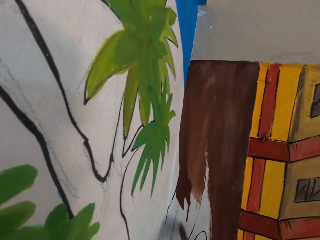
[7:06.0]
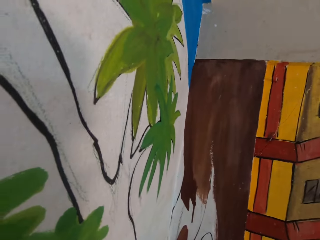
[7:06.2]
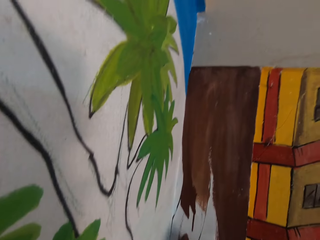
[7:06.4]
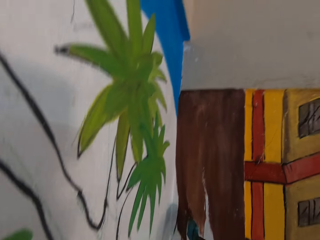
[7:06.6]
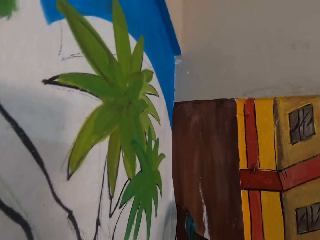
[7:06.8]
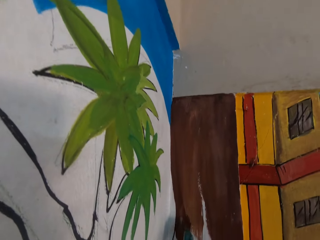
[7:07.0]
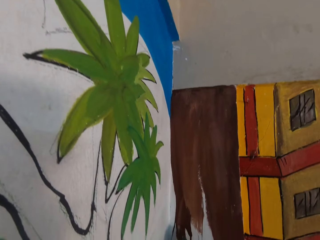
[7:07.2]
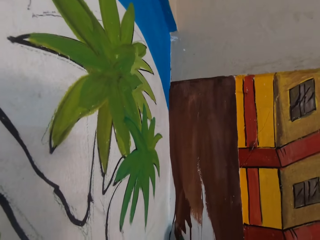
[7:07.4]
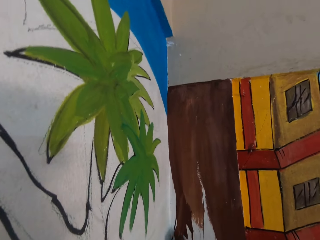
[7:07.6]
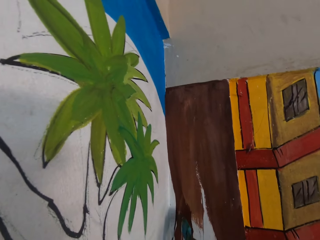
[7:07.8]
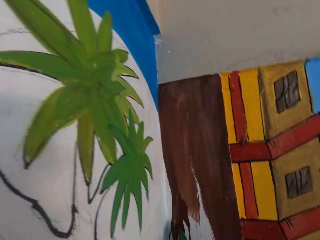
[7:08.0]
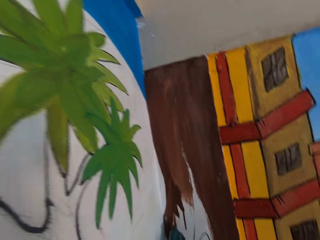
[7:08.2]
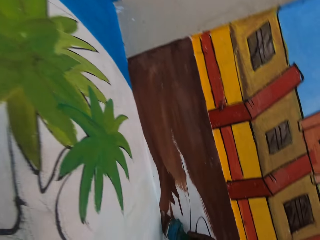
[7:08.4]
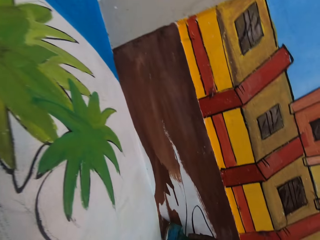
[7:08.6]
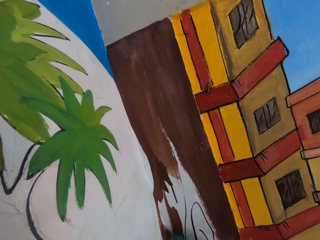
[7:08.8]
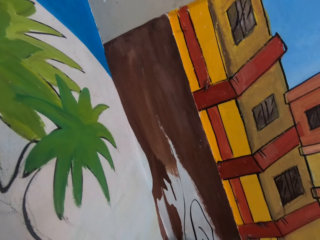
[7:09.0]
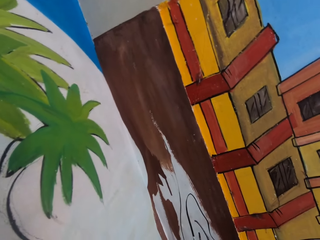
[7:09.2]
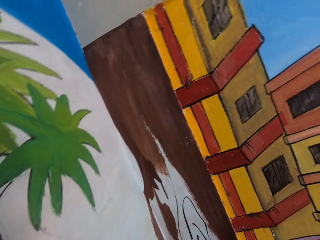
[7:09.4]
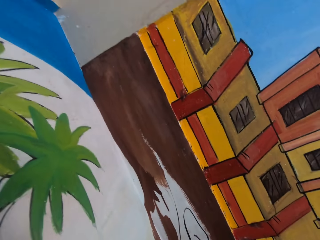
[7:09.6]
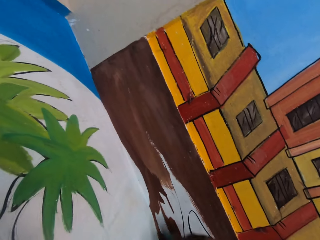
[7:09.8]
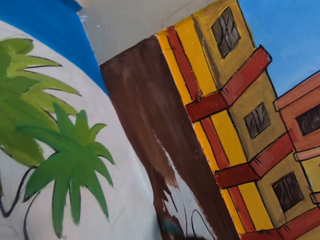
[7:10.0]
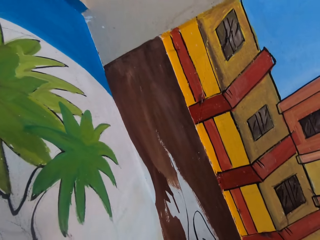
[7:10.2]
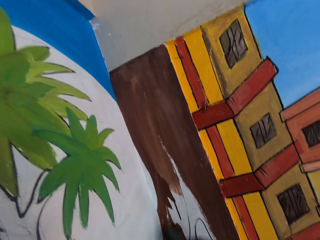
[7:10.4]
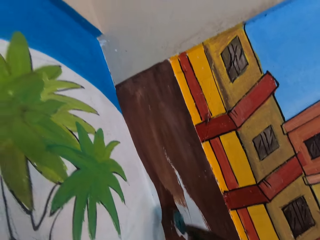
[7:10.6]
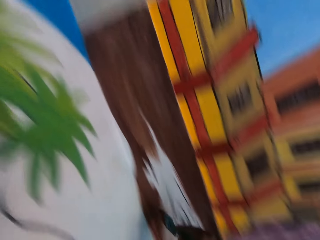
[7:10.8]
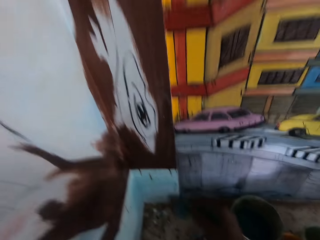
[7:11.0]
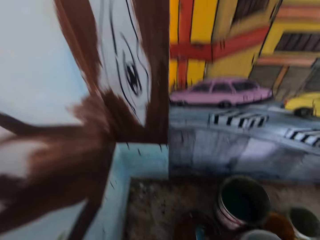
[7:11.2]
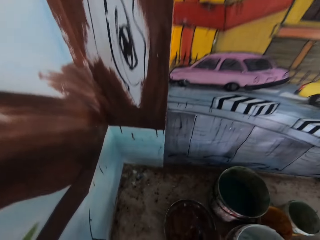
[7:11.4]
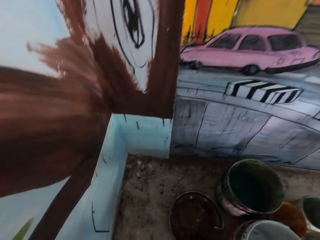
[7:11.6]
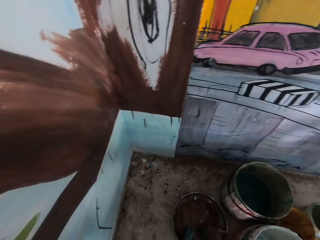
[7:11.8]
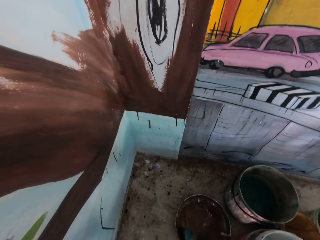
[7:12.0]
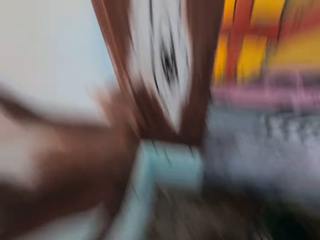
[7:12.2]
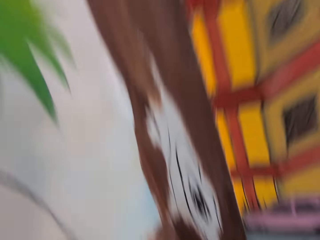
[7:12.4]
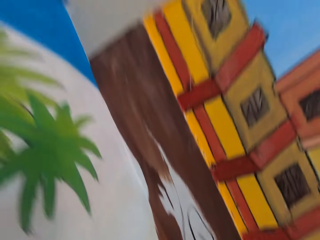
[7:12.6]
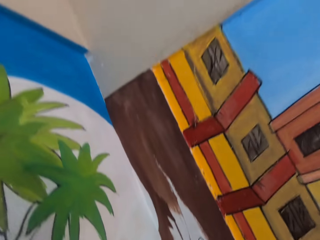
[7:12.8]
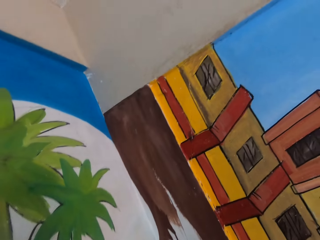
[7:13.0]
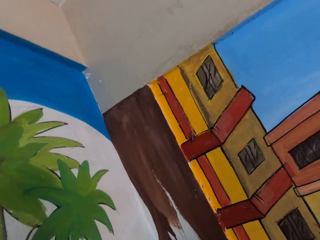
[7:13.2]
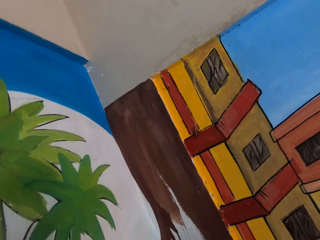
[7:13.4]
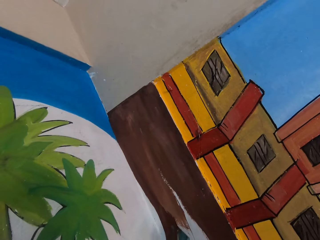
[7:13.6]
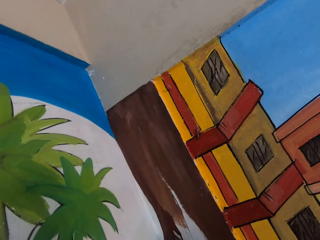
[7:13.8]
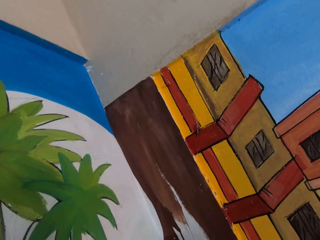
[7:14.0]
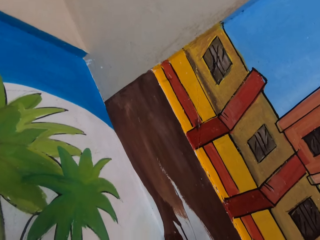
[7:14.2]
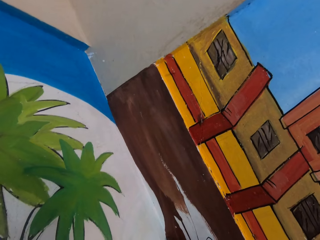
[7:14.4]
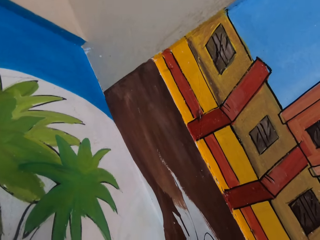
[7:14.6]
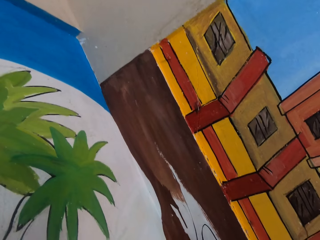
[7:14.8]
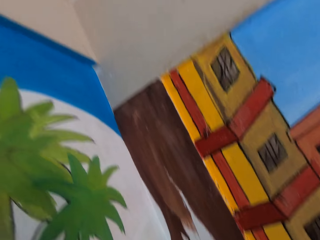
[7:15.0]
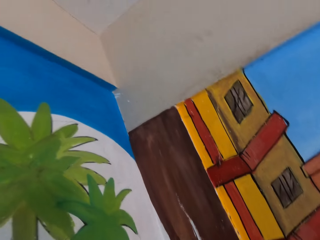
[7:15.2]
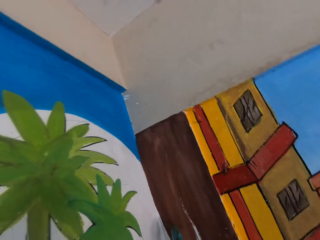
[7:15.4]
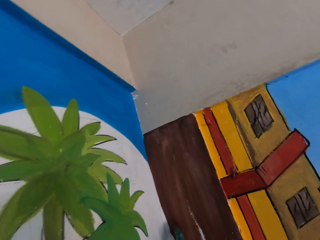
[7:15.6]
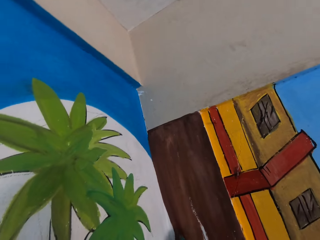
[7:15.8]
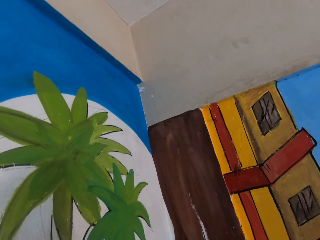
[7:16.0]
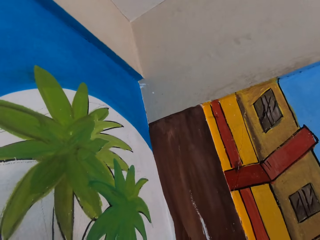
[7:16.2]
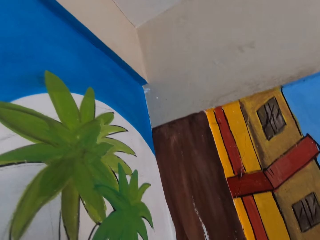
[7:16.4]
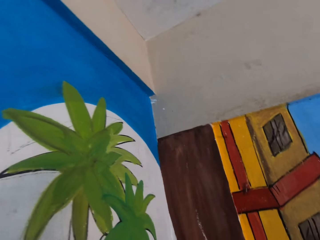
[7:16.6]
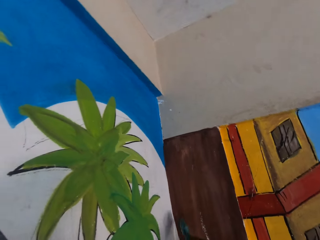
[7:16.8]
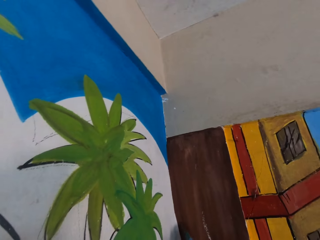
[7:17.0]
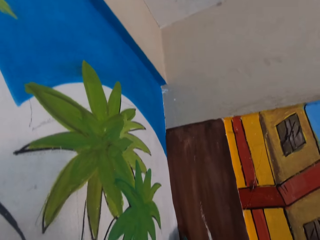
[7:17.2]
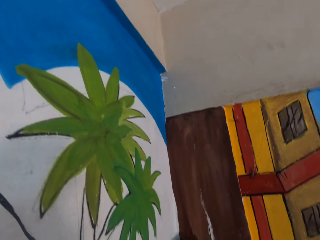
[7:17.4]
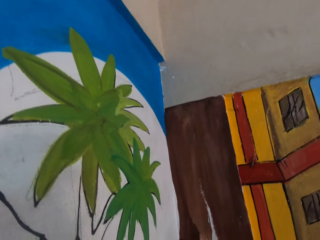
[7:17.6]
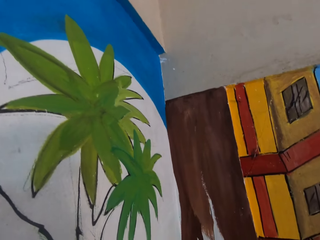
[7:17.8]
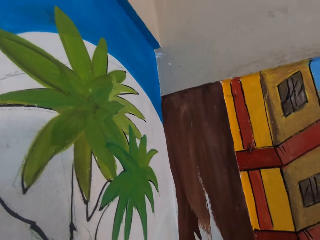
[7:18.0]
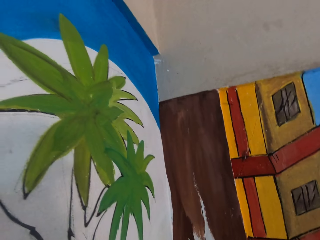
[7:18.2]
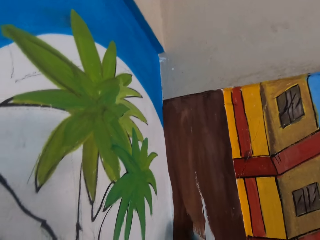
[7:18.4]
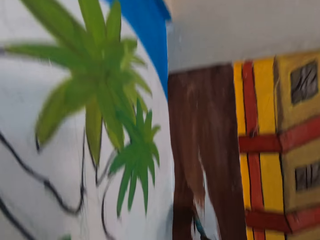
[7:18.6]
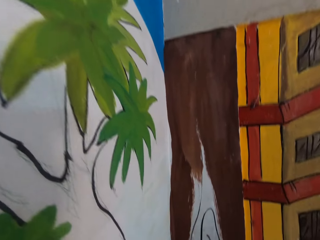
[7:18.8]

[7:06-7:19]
The camera wearer paints an image on a wall using a paintbrush. They dip the paintbrush in brown paint in a bucket on the table. They paint an image on the wall using the paintbrush.

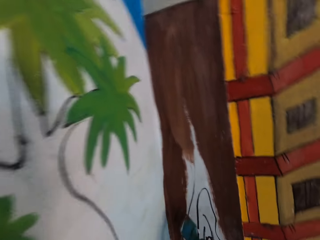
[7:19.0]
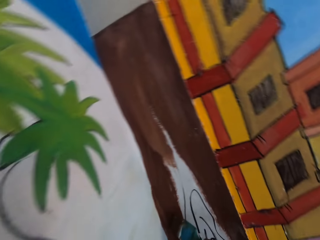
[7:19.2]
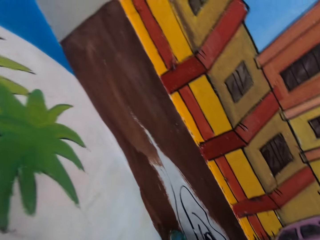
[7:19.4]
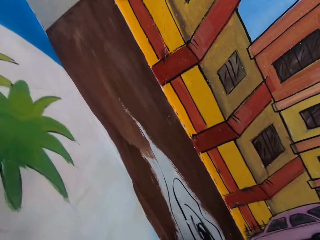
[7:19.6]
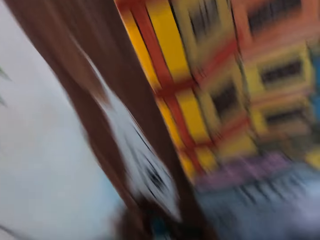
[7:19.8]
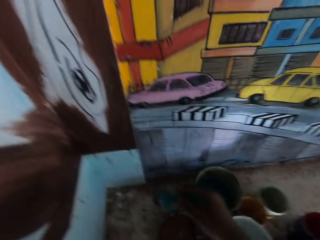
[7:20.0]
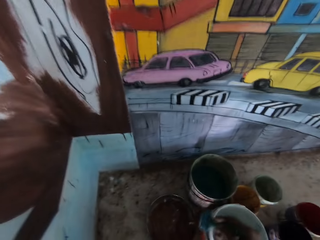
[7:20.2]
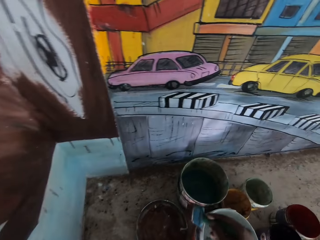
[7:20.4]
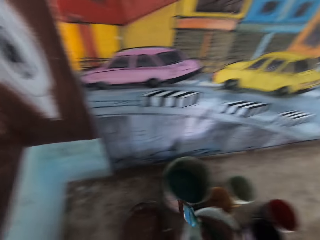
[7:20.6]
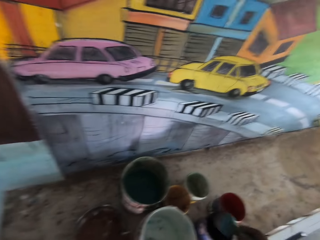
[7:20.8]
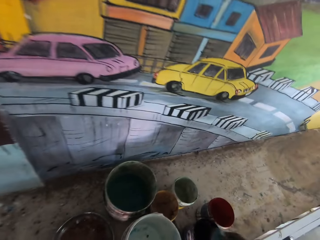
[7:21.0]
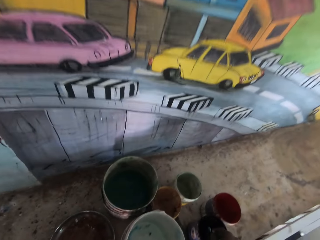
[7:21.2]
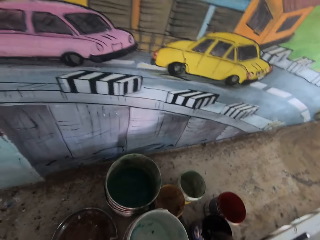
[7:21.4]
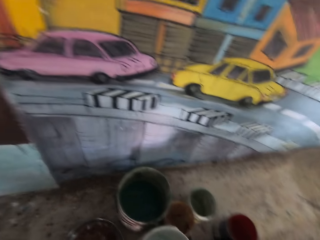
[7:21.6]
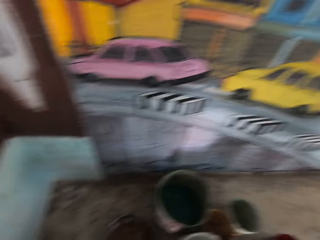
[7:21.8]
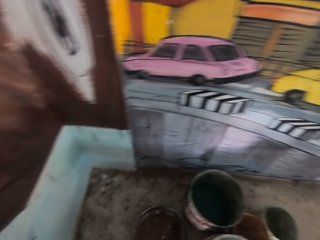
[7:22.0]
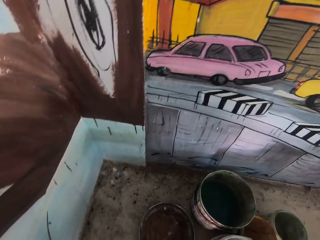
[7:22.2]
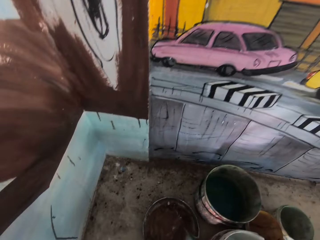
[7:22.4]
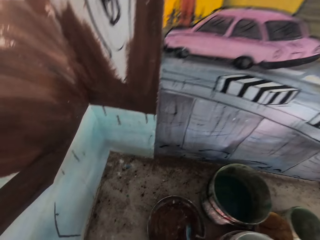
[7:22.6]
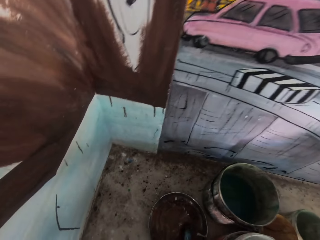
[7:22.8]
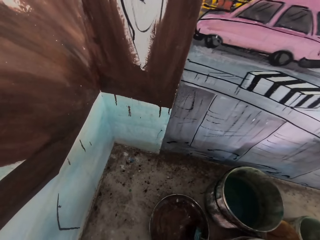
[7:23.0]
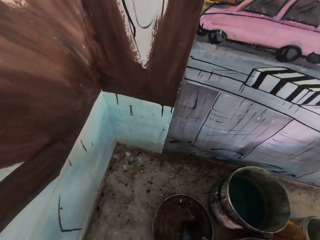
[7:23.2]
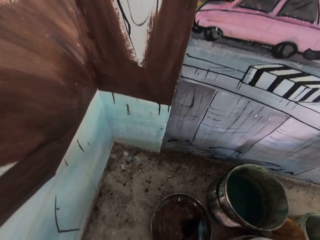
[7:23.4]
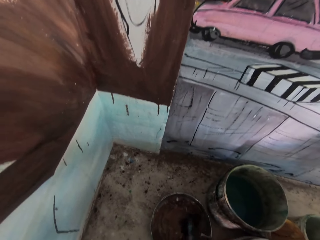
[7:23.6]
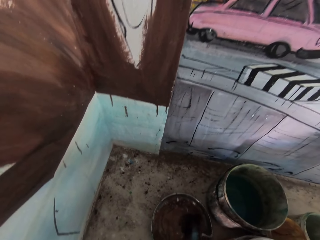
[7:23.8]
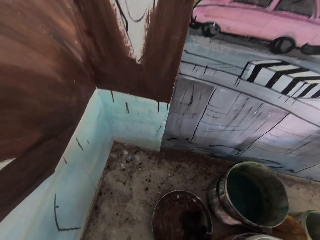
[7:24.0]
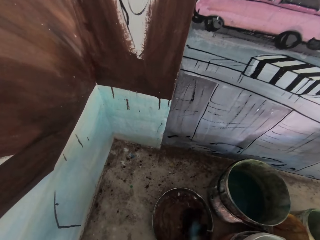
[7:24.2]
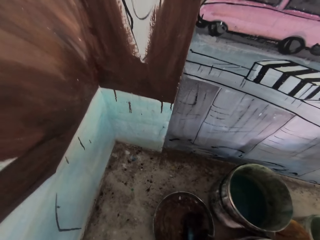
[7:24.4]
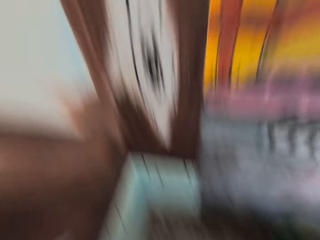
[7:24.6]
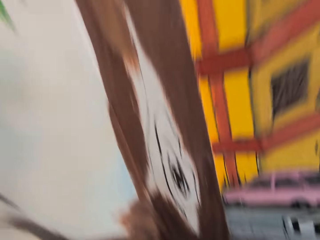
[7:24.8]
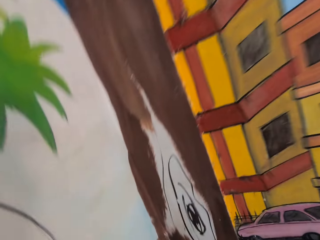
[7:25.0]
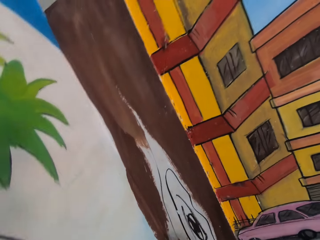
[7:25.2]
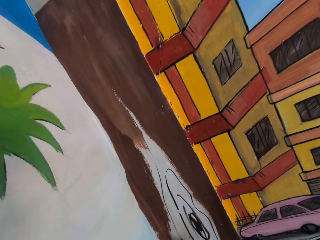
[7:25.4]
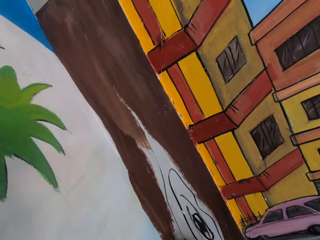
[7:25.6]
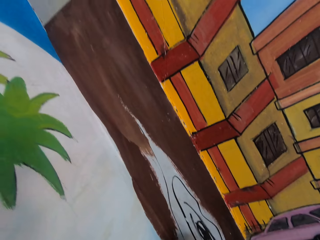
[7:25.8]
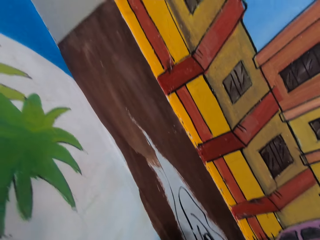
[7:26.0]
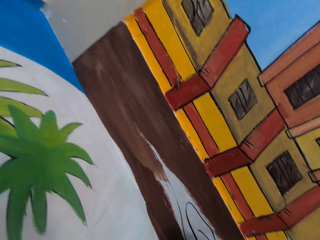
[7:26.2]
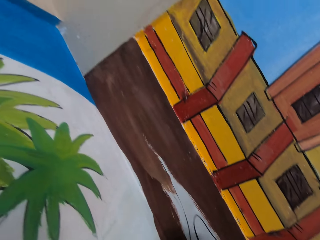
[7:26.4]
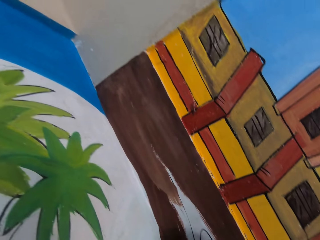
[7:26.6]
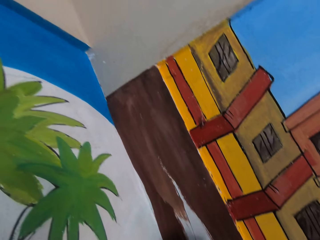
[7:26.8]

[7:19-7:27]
The camera wearer dips a paintbrush in paint in a bucket on the table. They dip the paintbrush in brown paint in the bucket. They paint an image on a wall using the paintbrush.
